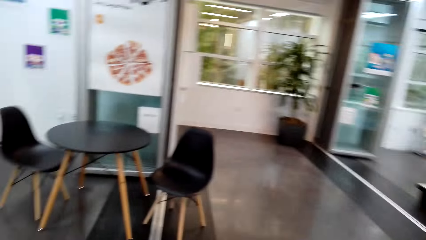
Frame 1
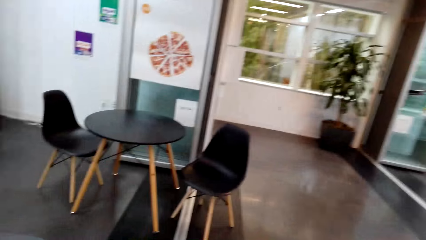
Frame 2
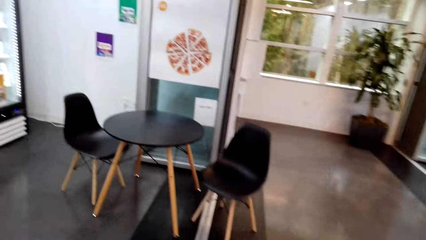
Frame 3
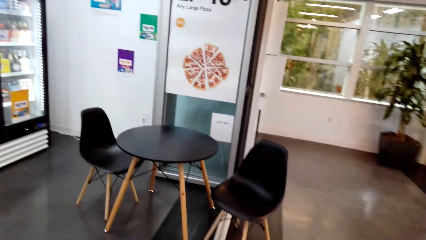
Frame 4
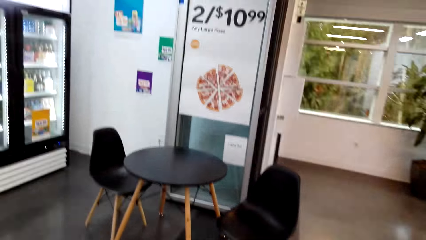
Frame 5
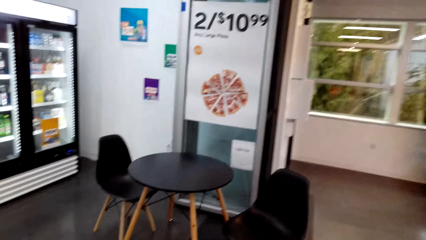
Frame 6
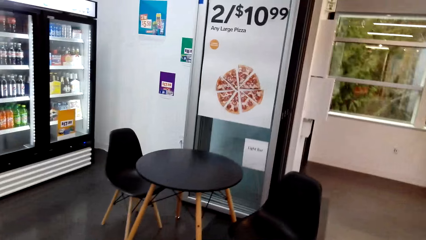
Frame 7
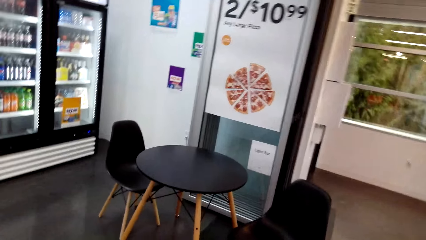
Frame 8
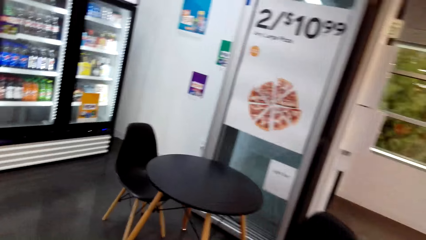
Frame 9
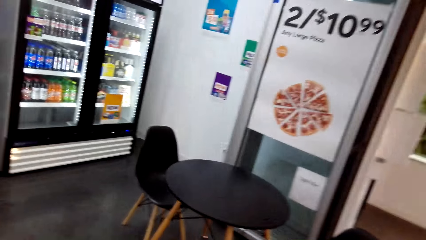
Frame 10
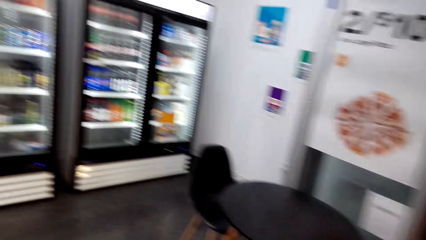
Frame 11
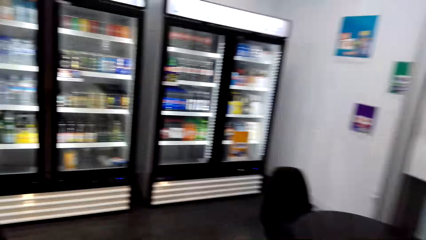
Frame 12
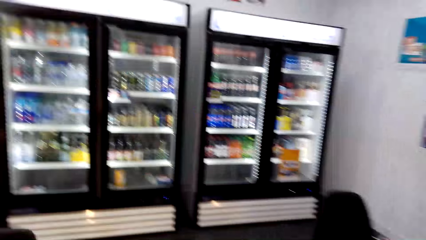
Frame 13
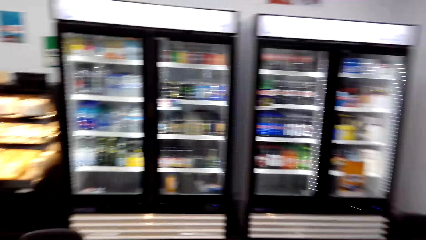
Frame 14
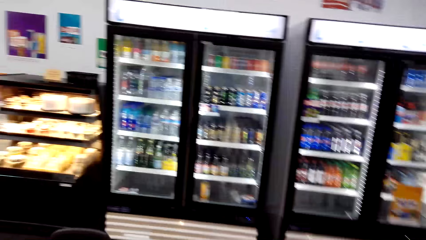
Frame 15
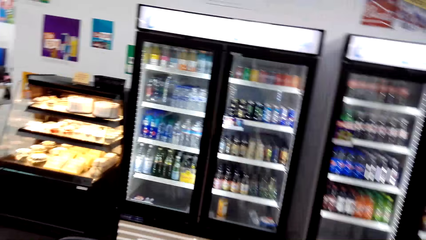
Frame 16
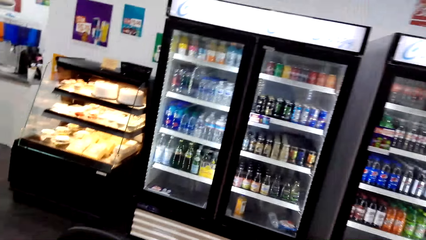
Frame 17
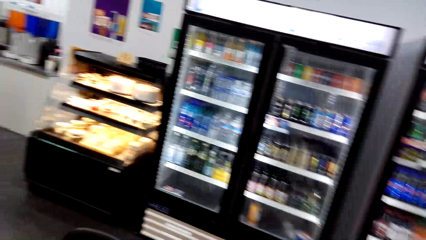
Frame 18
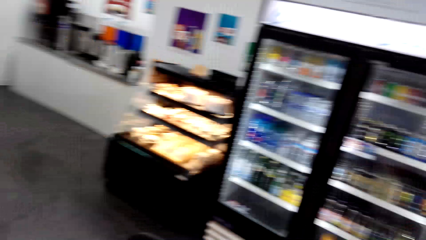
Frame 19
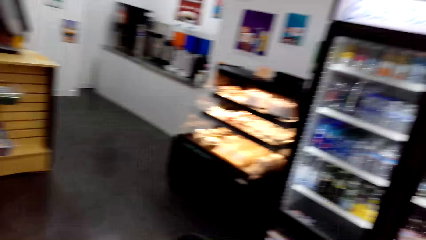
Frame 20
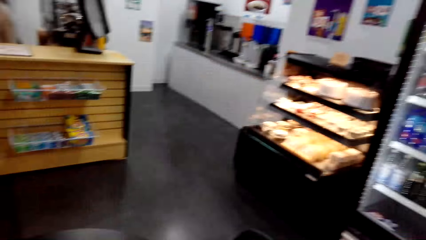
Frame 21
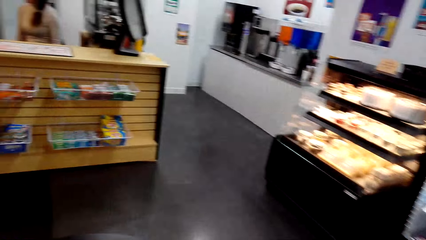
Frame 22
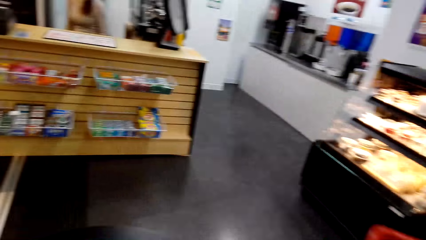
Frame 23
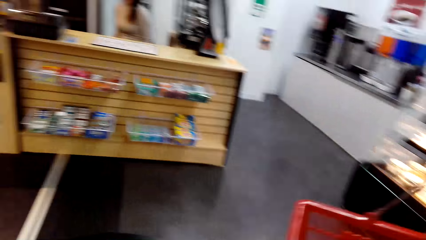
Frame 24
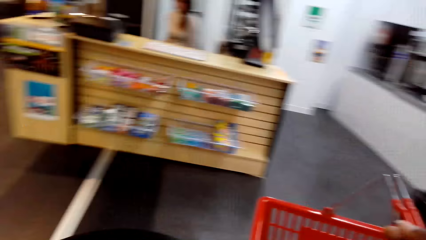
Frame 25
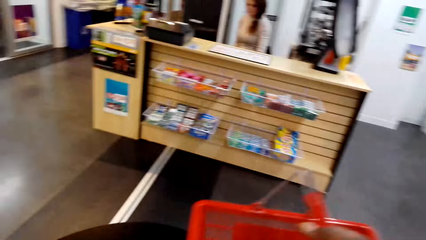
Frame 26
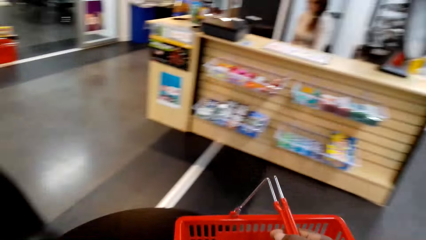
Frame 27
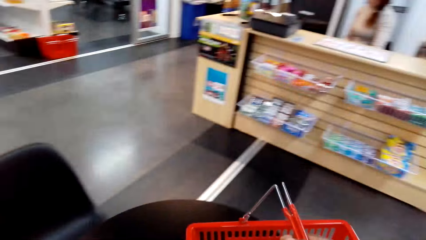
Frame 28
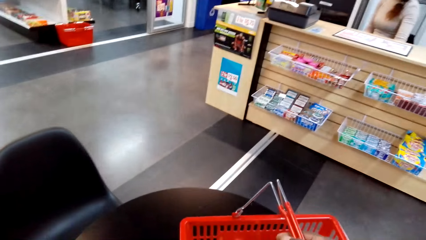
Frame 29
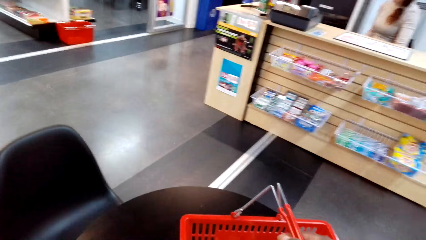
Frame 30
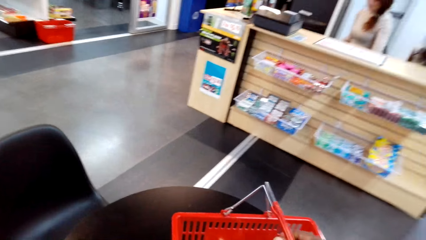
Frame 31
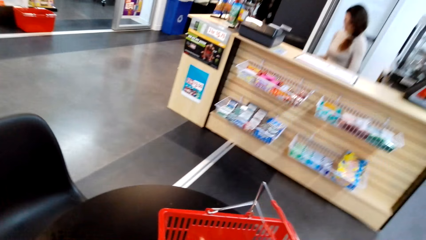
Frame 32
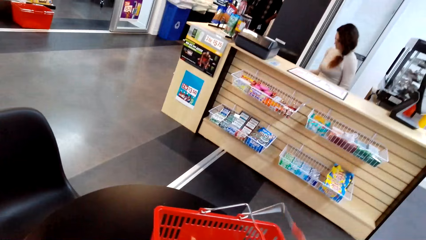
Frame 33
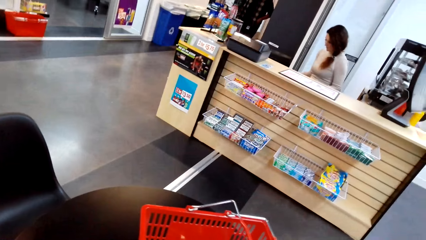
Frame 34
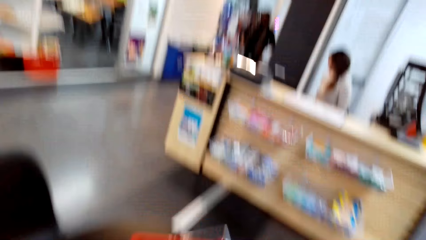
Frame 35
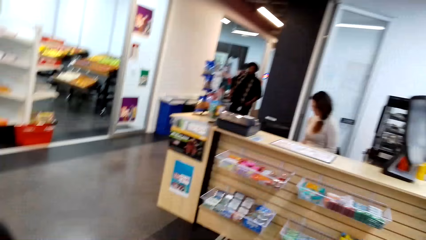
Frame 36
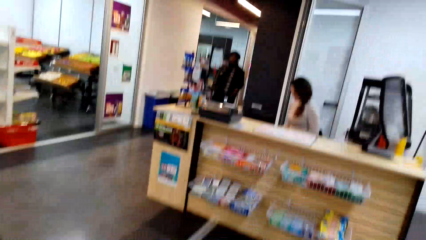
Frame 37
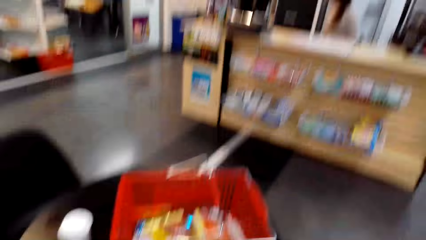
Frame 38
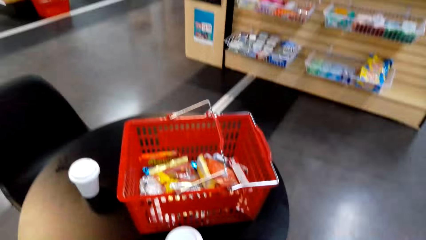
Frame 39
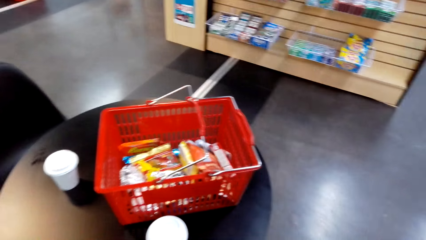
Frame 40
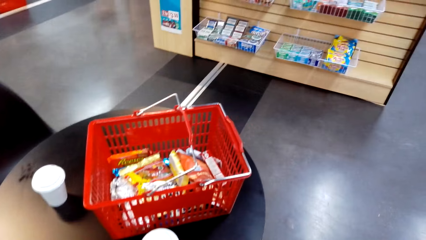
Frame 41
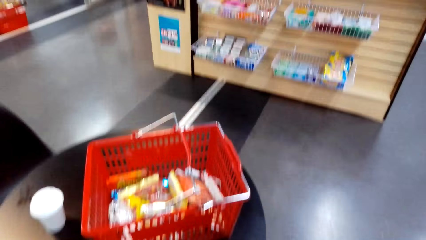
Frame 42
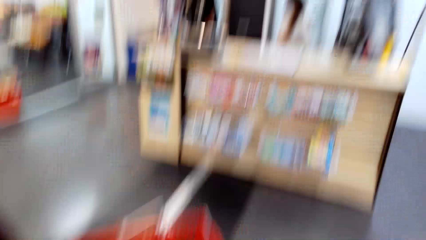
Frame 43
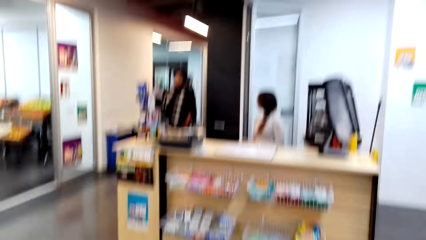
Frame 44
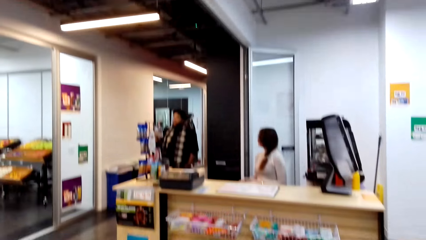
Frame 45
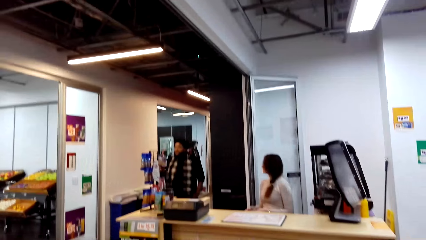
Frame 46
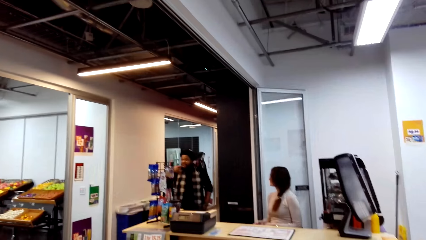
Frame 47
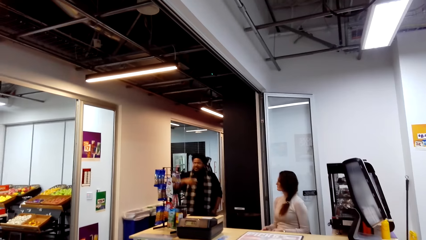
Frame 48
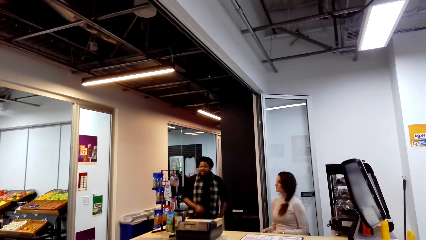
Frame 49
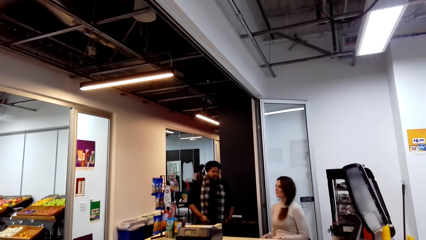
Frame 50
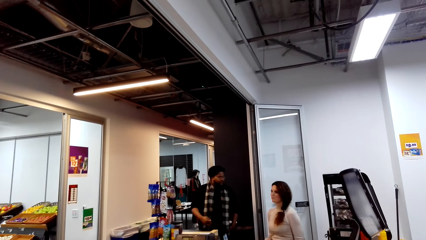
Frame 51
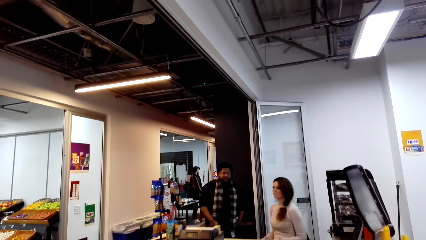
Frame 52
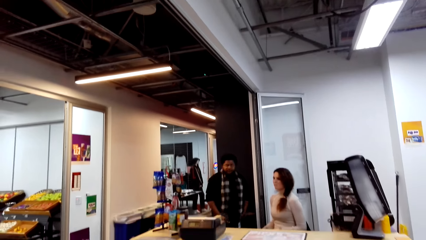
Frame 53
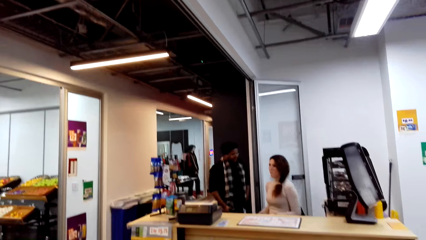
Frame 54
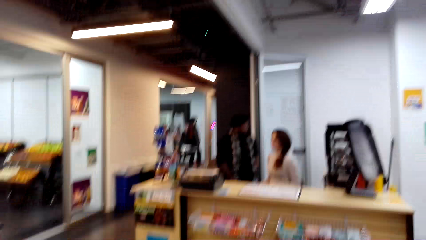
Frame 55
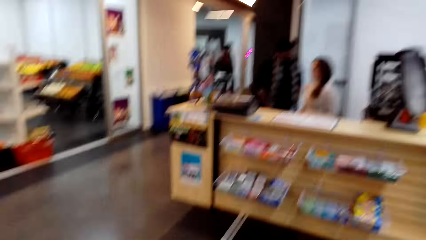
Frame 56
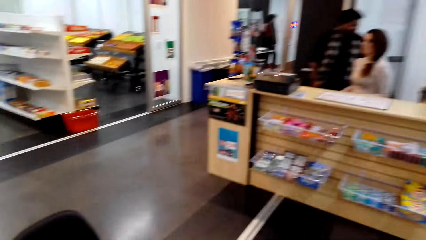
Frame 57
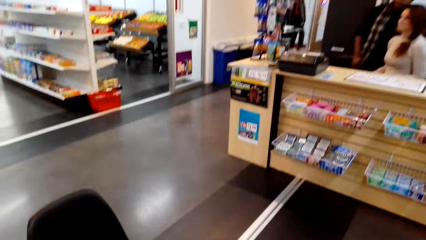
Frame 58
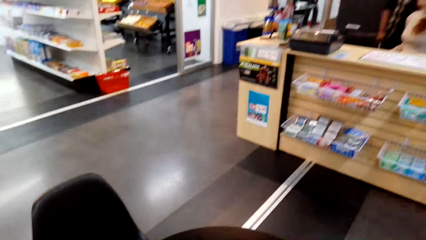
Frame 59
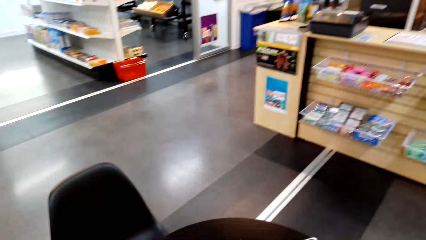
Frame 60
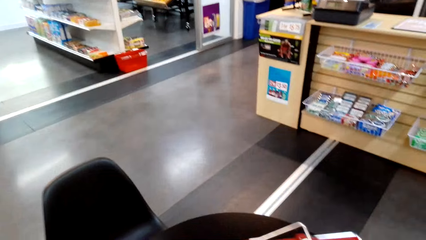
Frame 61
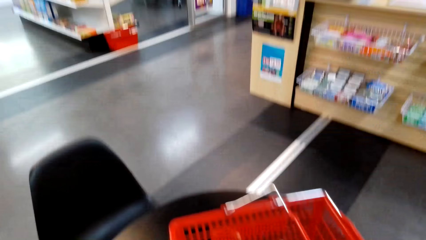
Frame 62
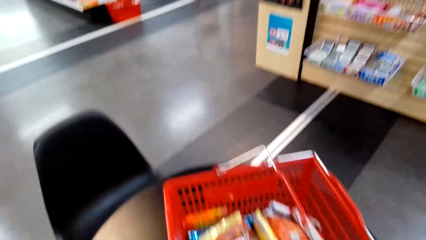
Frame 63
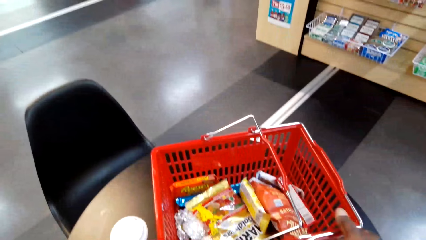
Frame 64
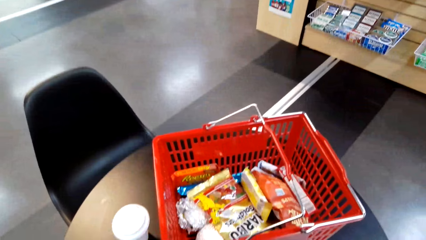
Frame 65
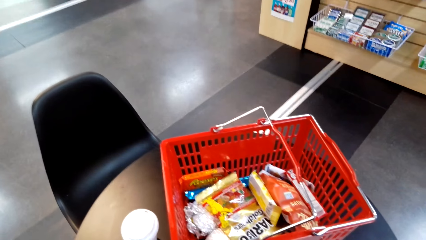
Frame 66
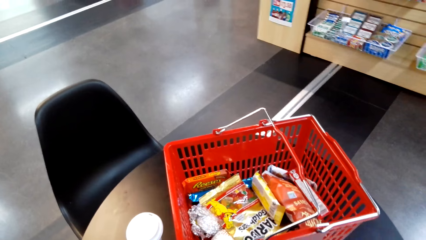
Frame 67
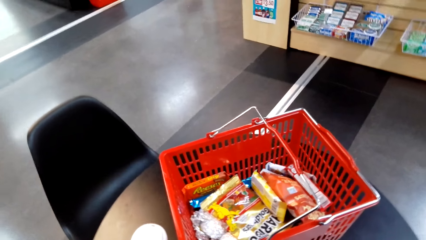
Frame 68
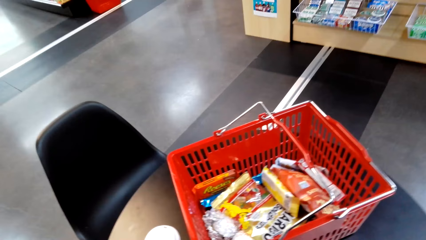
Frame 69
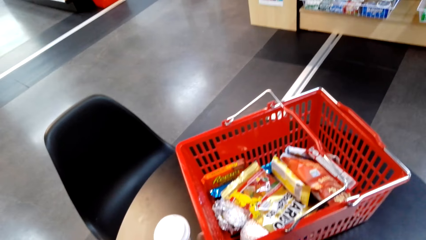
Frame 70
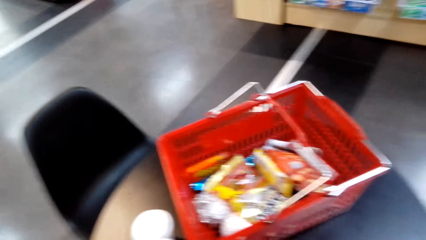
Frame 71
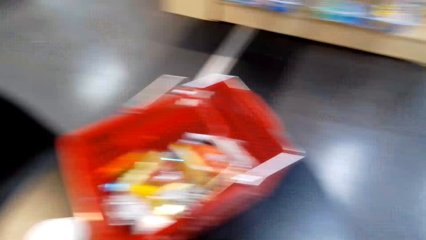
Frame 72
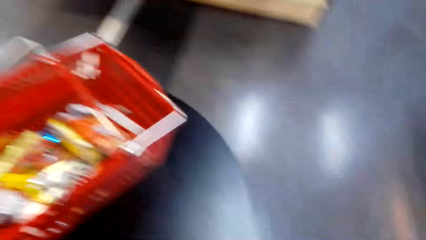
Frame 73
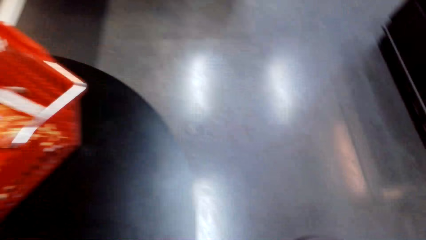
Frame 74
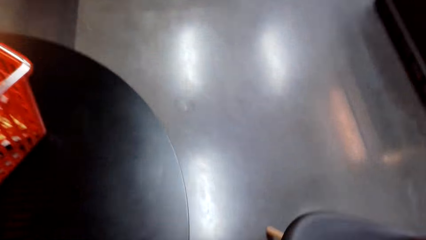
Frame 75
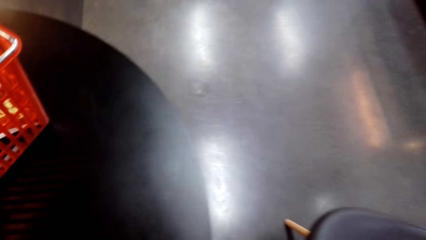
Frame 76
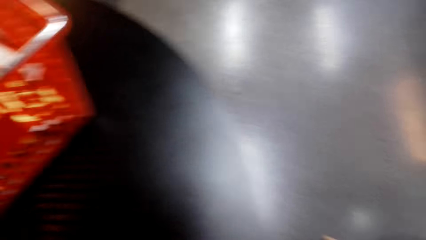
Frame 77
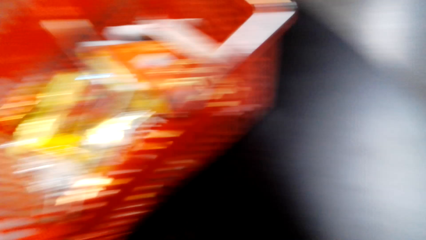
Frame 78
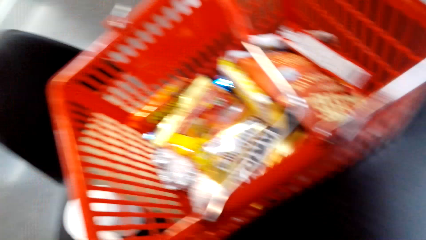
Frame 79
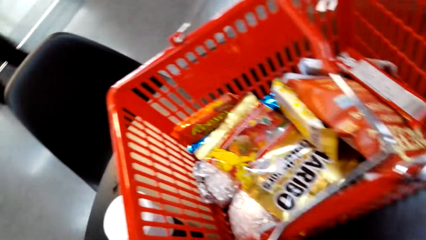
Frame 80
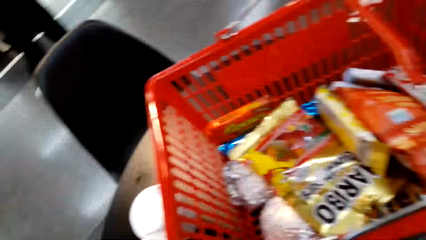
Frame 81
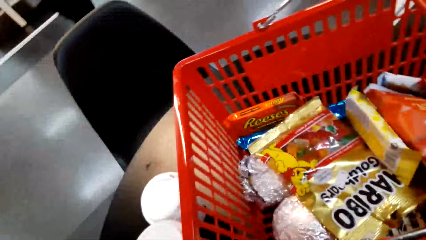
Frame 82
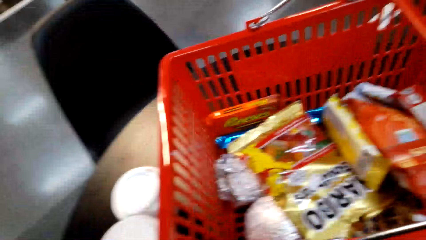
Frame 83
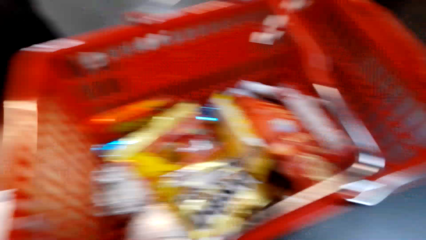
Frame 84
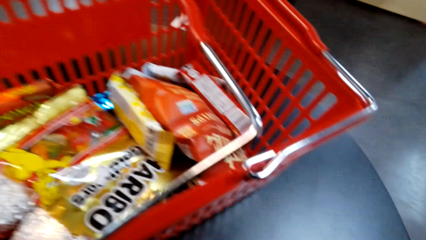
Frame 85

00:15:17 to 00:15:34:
The camera wearer walks. They put the shopping basket on the table. They sit down. They look at a cashier and a man. They look around. The man talks and walks. The camera wearer looks at the shopping basket.
